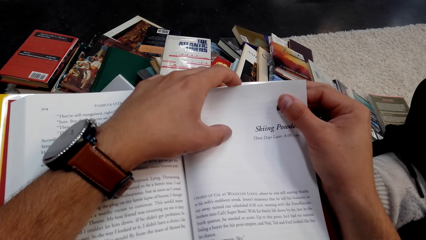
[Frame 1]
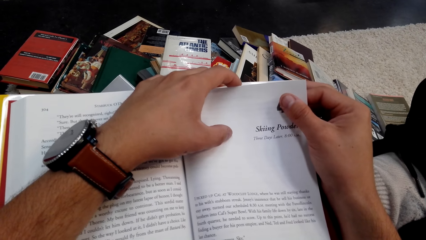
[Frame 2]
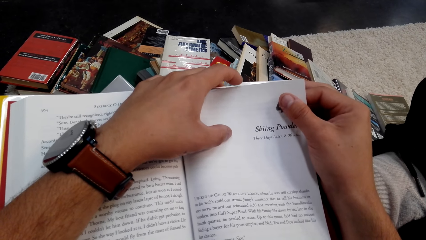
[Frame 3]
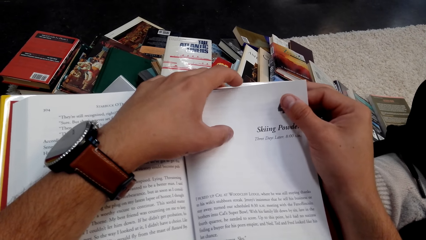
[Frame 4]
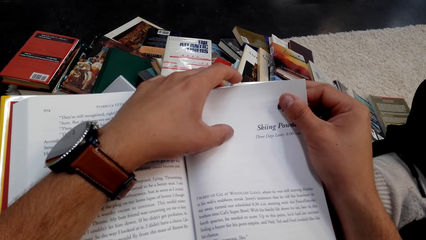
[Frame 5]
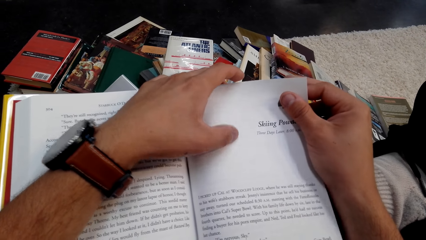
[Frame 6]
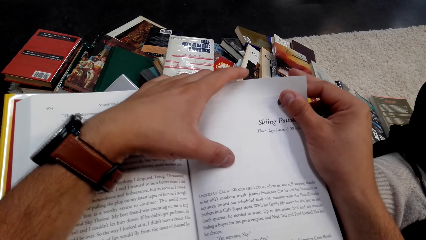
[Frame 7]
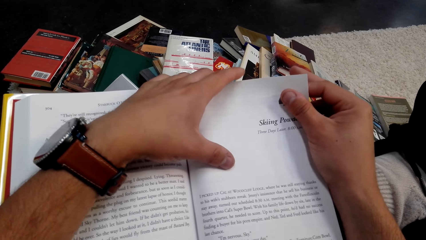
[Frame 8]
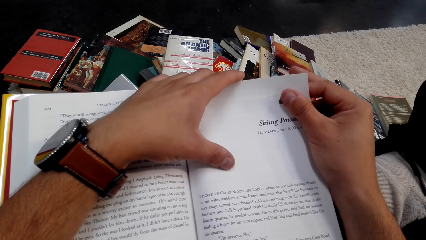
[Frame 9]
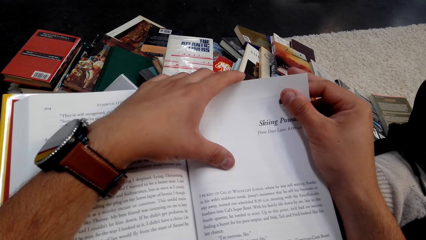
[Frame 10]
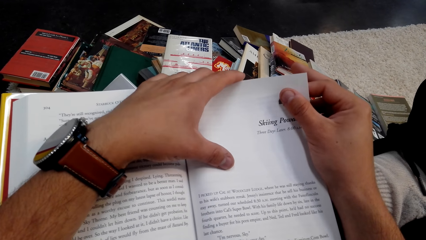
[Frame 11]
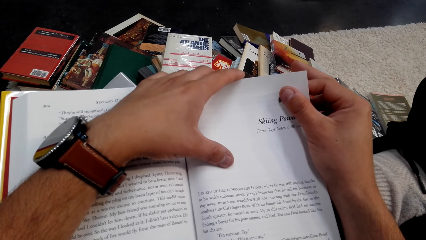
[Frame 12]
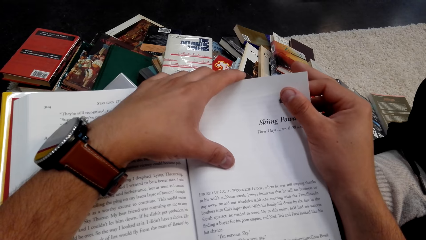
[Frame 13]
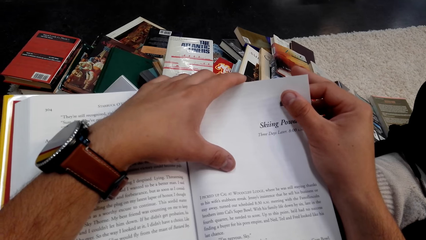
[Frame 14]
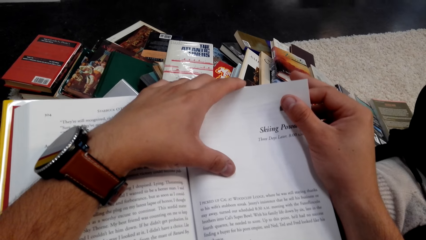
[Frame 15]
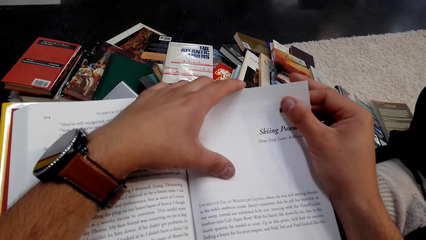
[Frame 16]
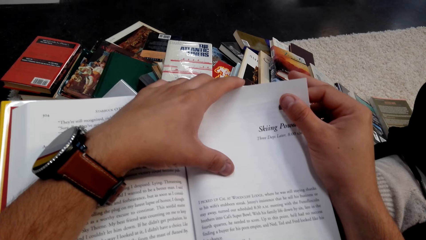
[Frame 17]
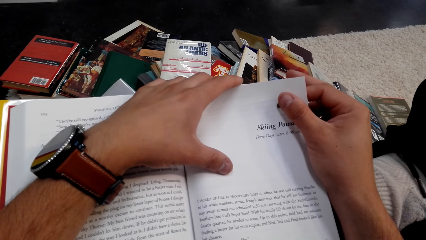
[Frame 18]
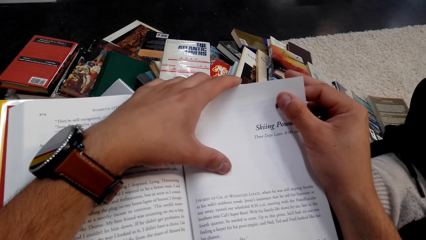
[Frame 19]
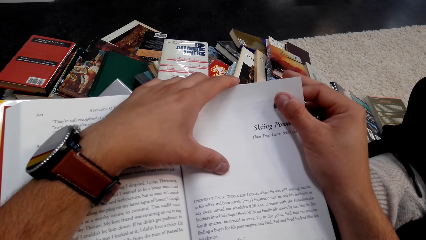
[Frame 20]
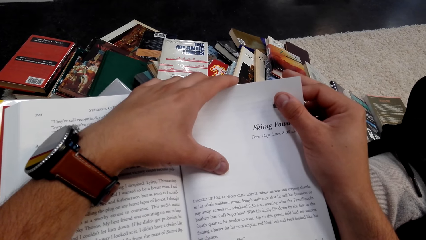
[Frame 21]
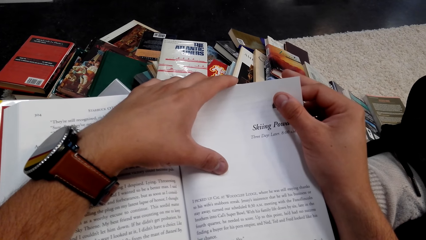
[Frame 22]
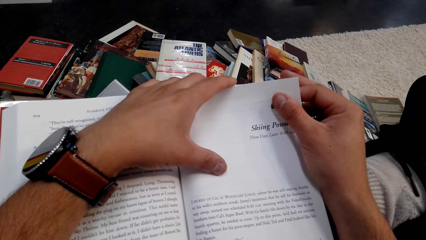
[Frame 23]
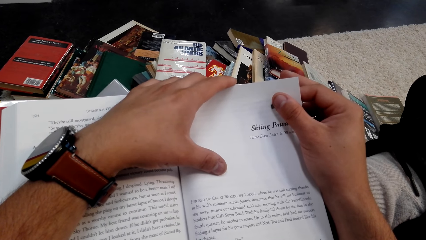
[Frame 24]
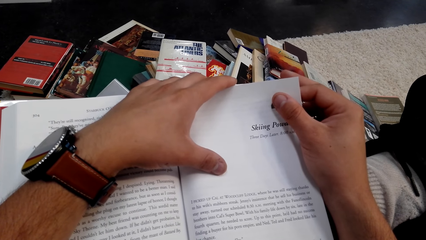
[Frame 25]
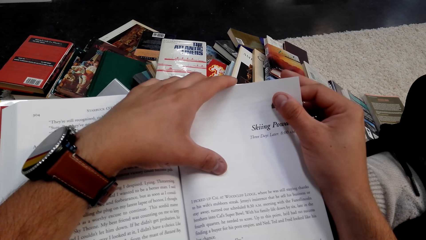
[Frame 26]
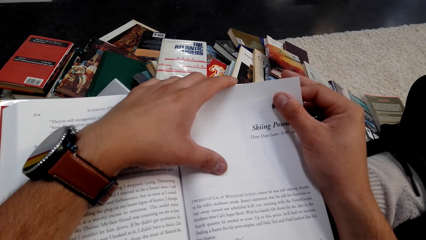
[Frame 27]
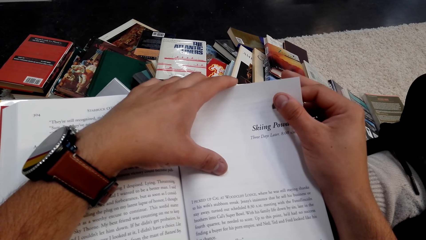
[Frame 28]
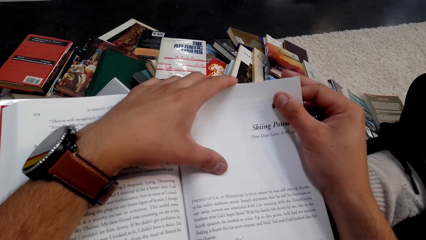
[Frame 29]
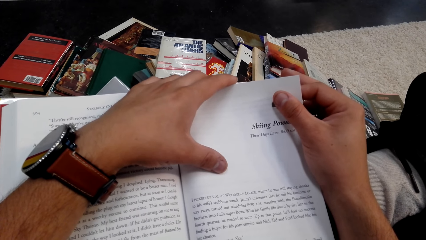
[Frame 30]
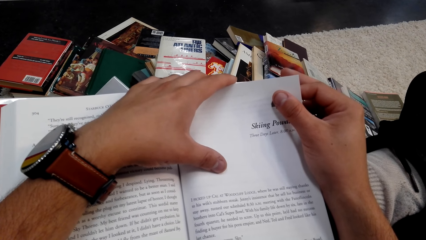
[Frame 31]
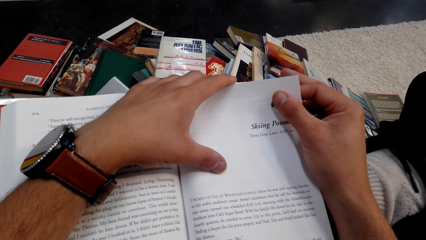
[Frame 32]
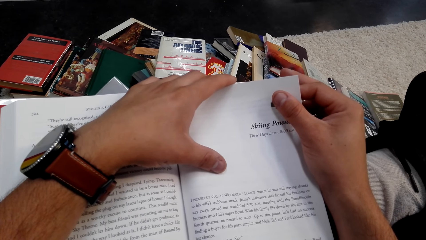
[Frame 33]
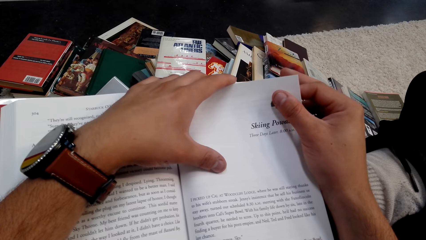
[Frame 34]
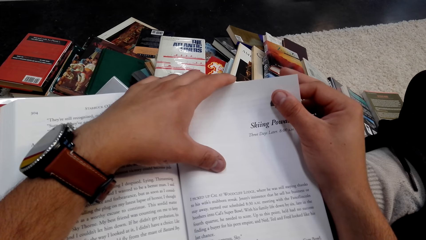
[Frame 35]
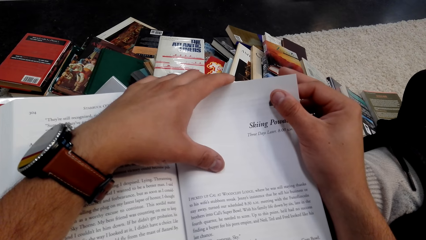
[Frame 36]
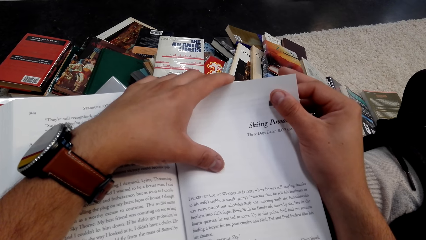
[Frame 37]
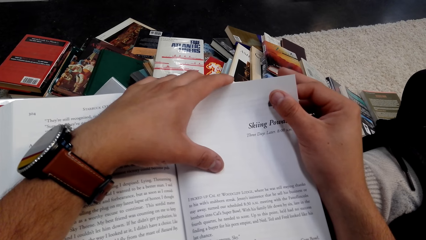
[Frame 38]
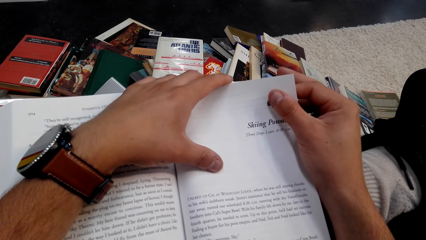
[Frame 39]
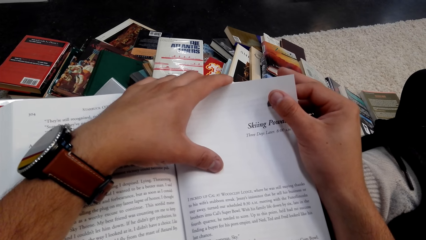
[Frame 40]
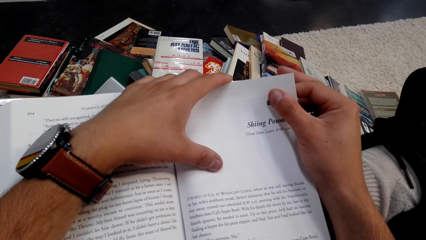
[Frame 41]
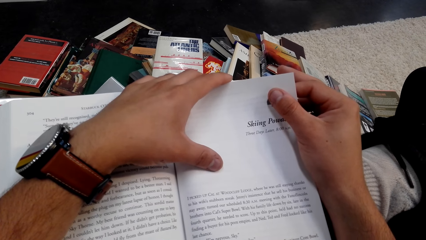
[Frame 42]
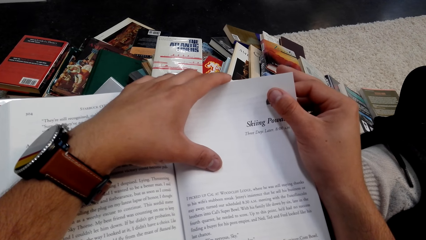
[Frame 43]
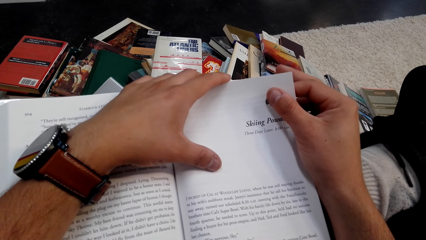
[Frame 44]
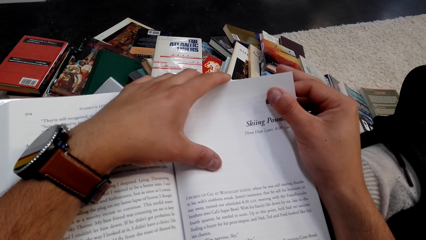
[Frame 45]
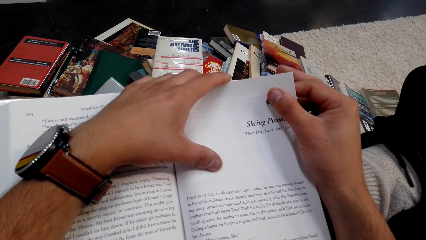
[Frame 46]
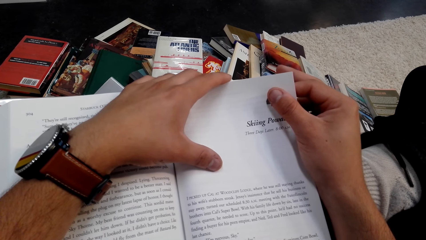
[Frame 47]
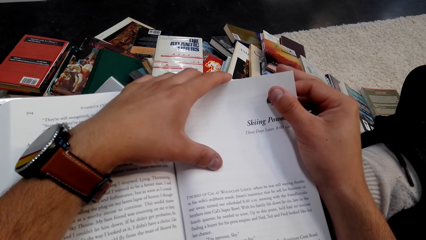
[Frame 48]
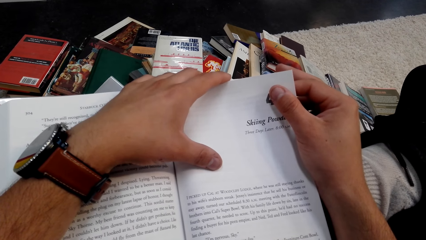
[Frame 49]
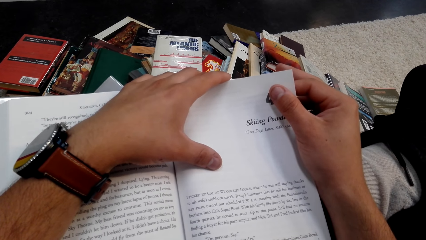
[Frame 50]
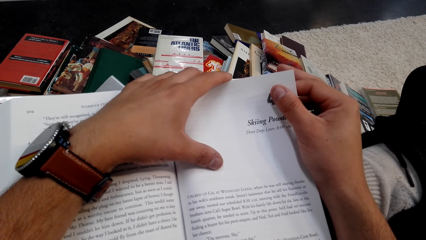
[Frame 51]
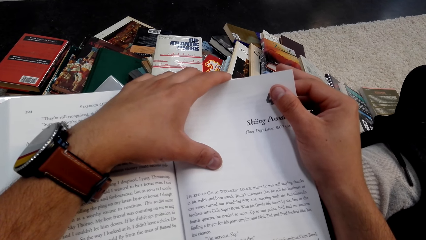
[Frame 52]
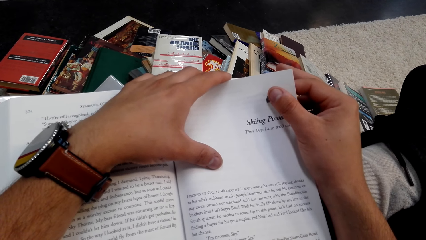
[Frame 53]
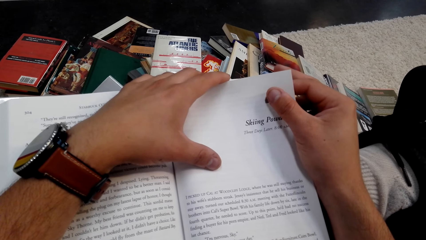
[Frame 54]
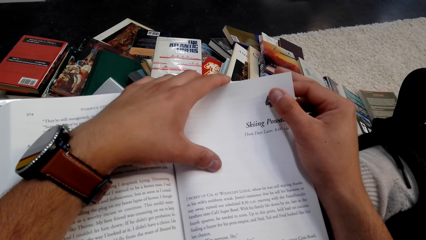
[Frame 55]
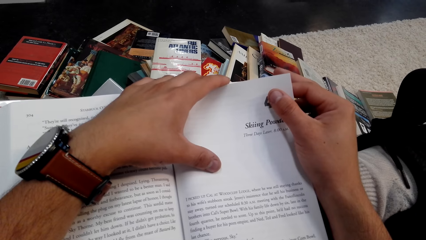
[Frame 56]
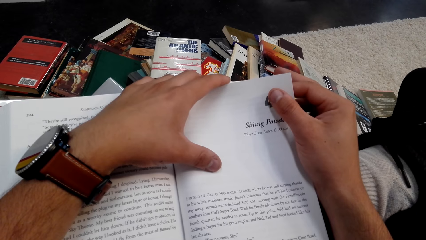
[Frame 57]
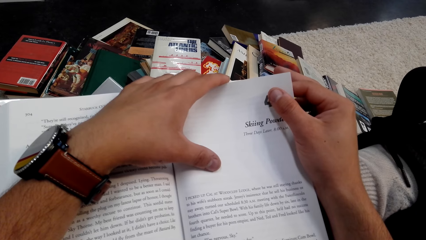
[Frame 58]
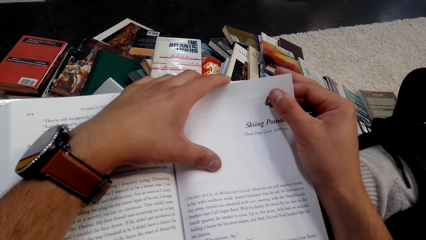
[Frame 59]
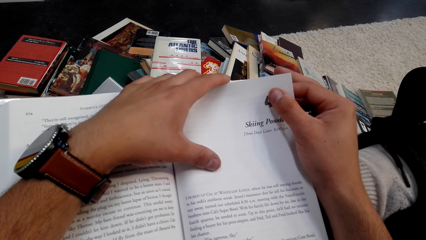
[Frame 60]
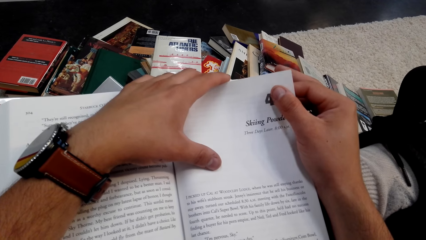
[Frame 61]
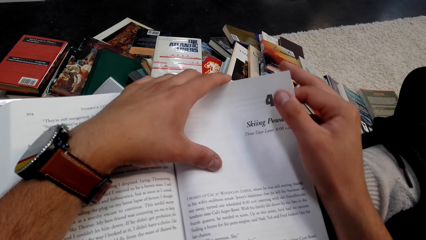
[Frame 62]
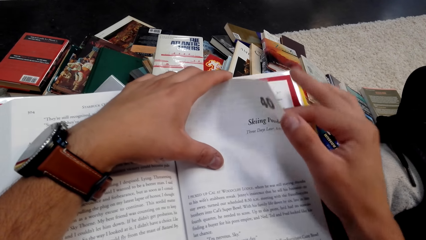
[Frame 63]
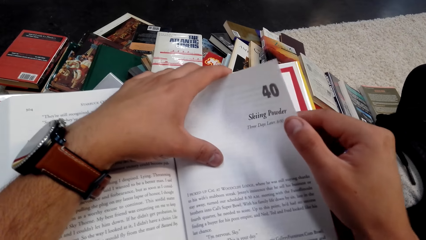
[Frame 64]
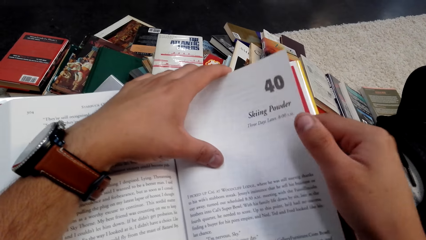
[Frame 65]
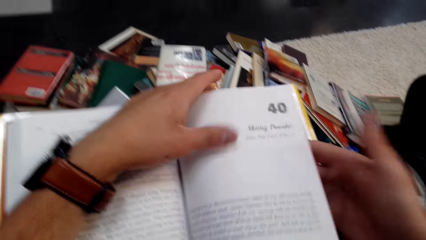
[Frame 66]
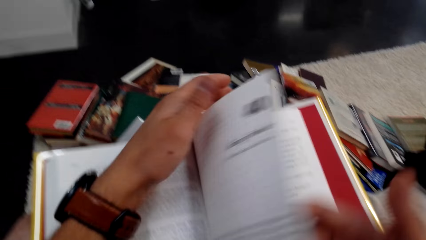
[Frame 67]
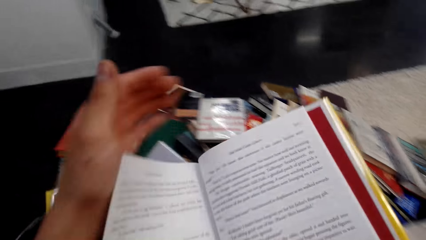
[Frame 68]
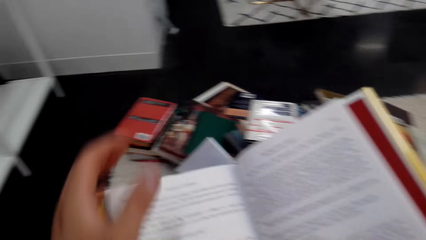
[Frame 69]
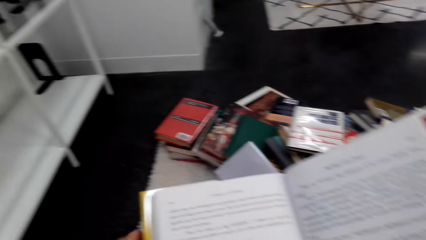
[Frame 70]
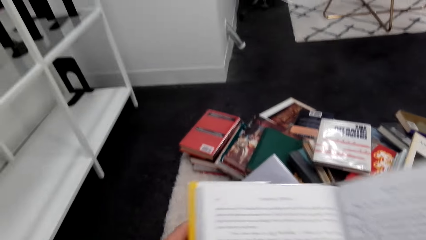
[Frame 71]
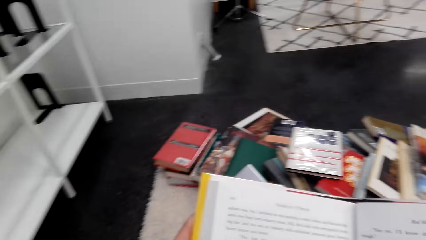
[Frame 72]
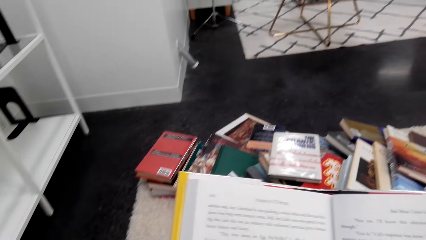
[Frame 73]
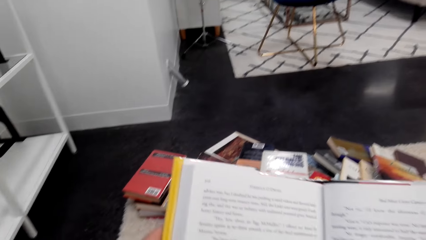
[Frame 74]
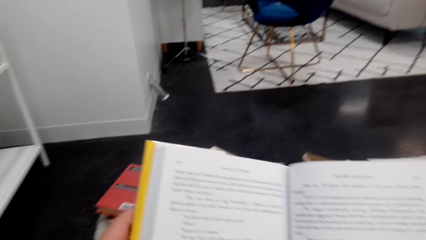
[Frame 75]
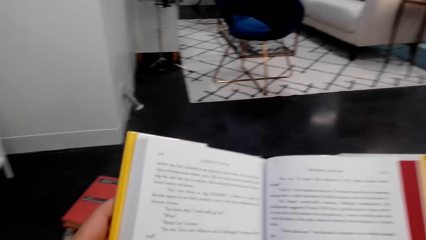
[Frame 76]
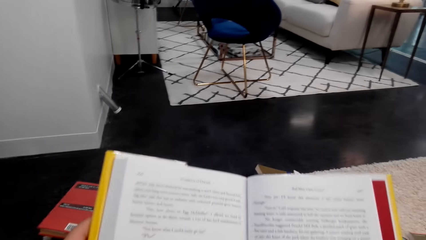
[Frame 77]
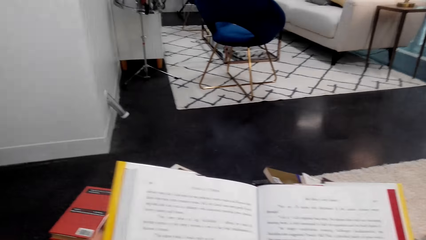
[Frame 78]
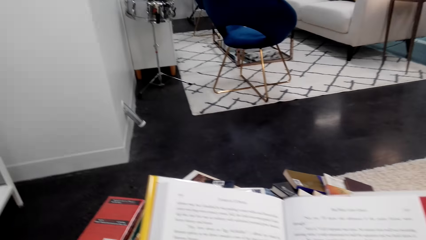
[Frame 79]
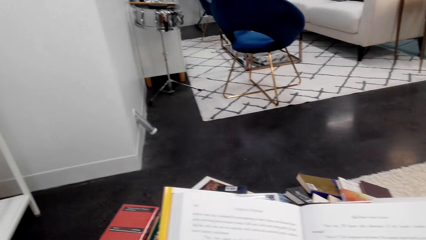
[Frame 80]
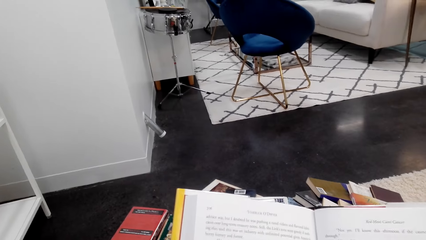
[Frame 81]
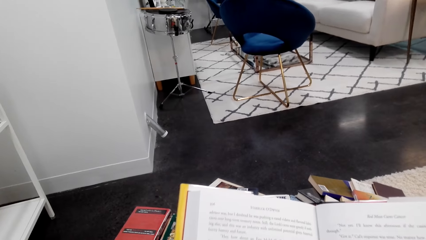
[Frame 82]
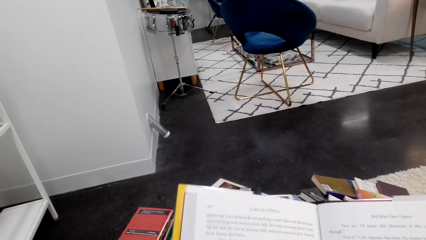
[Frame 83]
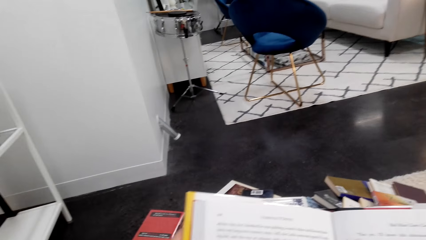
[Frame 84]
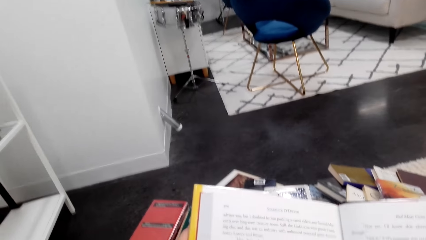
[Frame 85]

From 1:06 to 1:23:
The camera wearer reads the novel book. They flip a page of the book.
